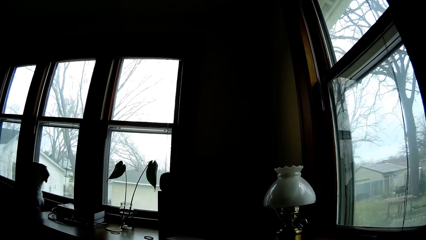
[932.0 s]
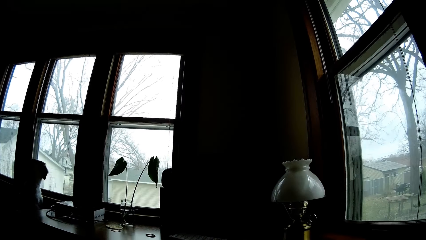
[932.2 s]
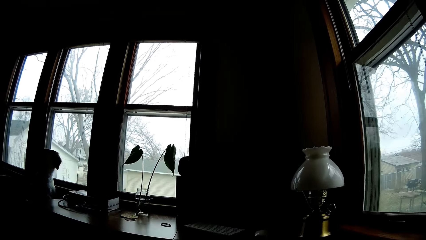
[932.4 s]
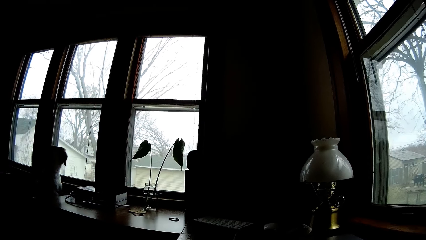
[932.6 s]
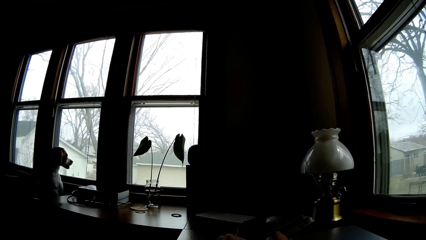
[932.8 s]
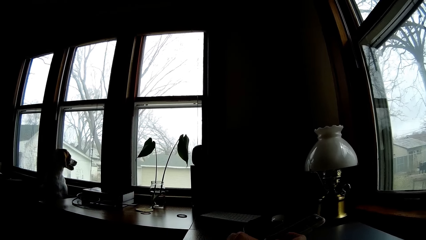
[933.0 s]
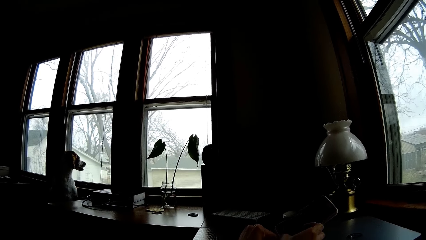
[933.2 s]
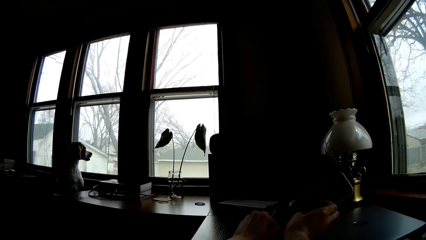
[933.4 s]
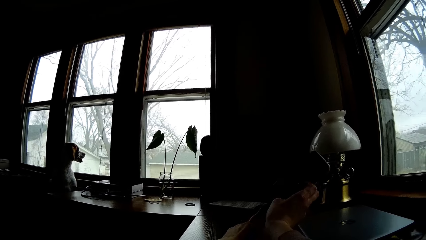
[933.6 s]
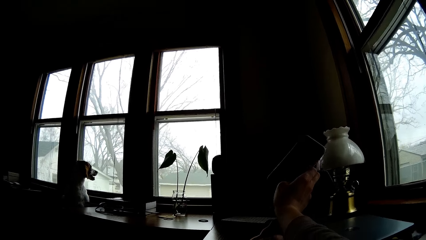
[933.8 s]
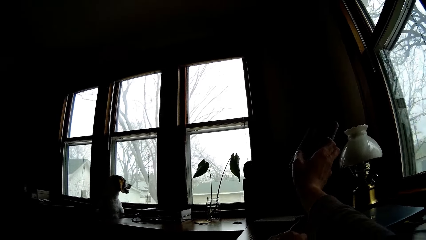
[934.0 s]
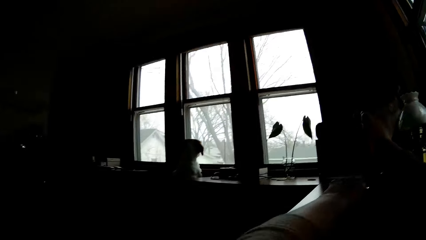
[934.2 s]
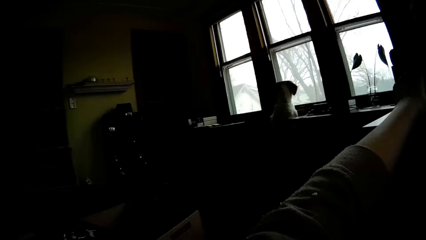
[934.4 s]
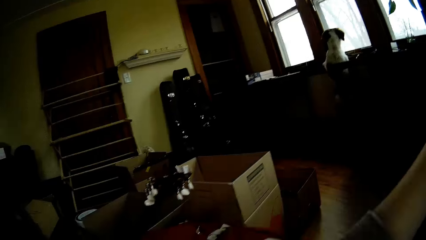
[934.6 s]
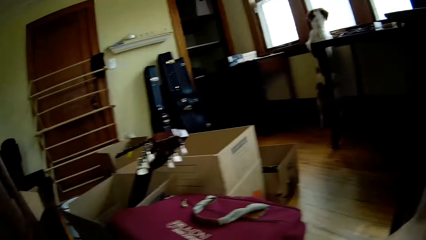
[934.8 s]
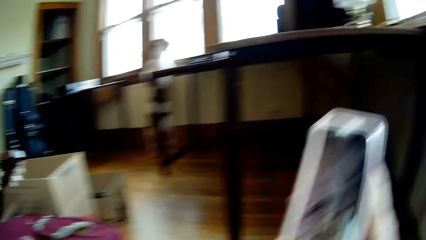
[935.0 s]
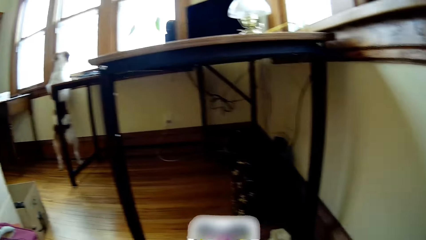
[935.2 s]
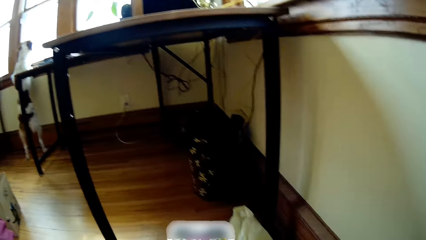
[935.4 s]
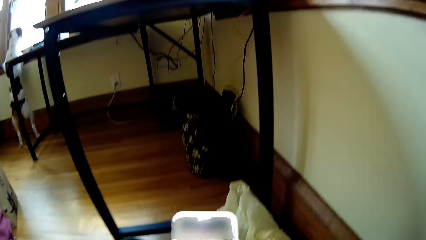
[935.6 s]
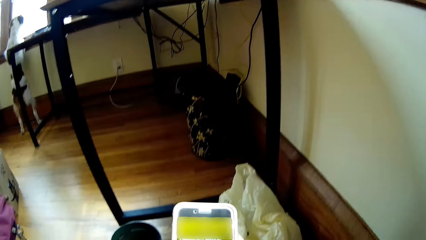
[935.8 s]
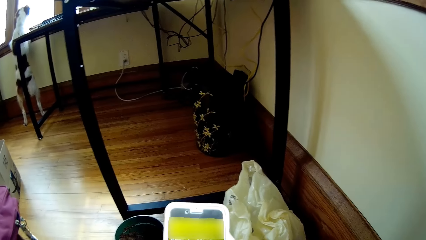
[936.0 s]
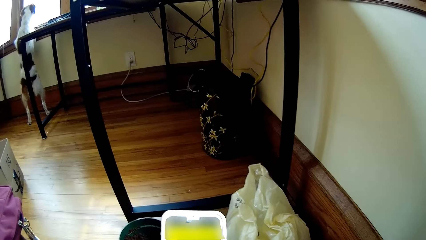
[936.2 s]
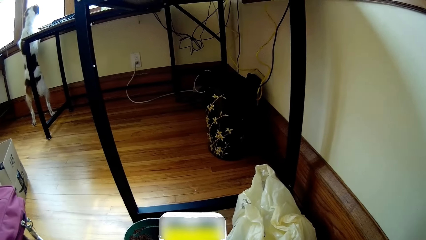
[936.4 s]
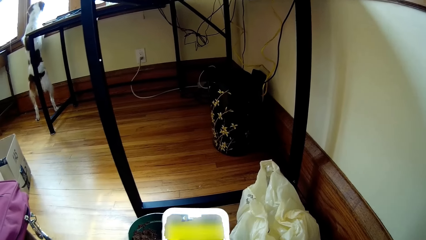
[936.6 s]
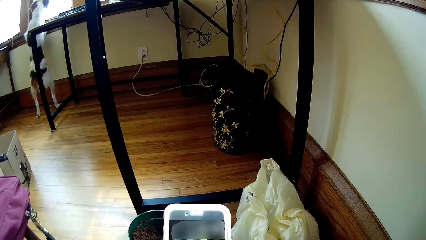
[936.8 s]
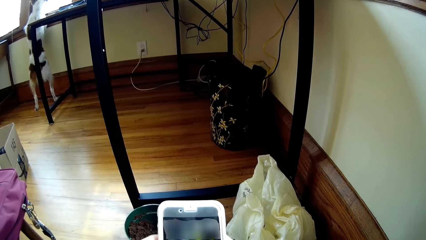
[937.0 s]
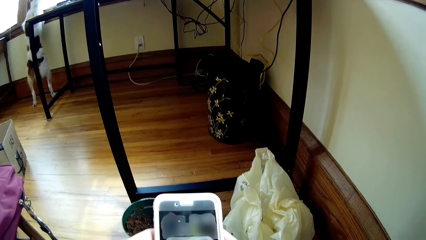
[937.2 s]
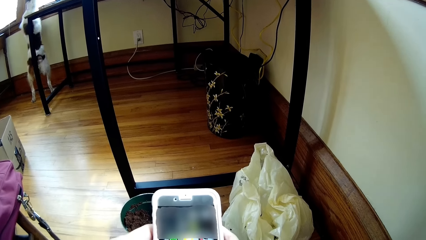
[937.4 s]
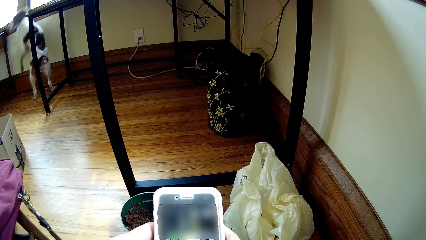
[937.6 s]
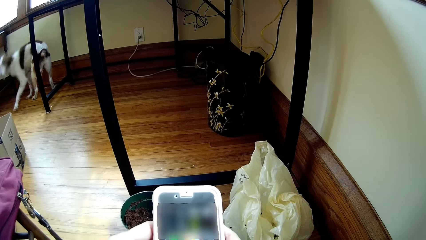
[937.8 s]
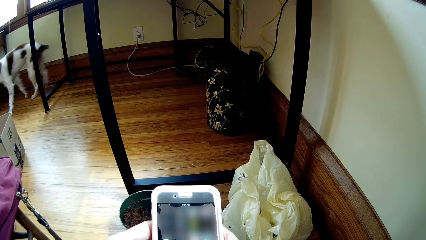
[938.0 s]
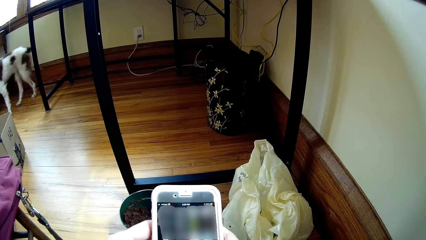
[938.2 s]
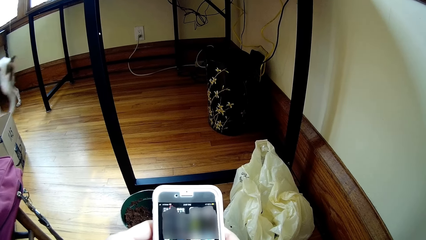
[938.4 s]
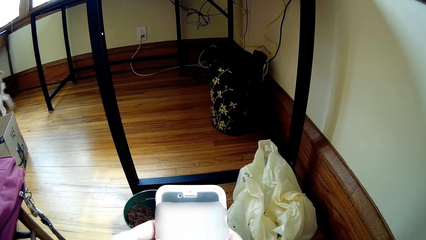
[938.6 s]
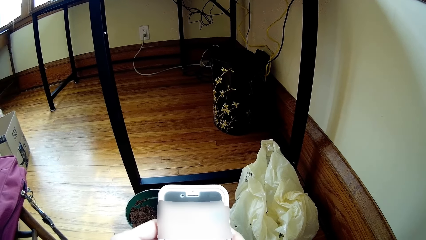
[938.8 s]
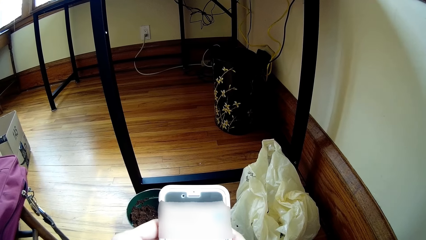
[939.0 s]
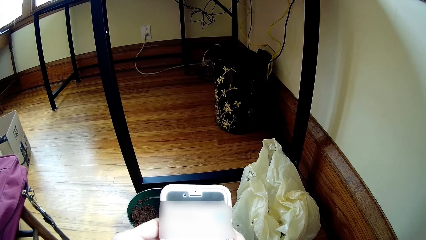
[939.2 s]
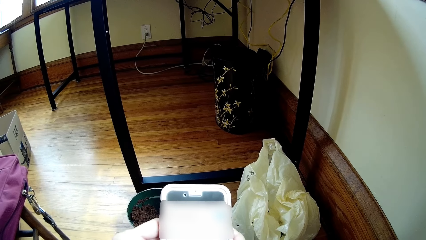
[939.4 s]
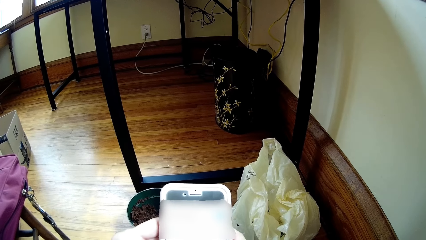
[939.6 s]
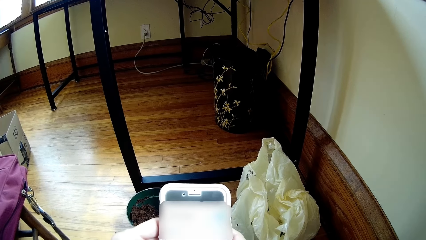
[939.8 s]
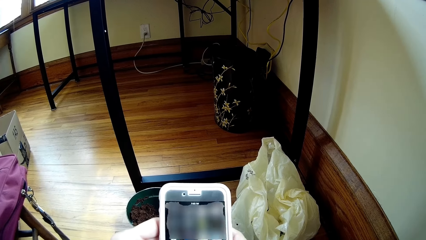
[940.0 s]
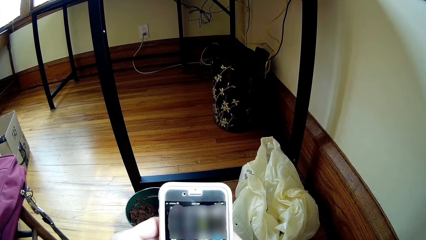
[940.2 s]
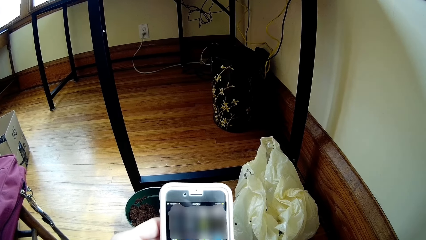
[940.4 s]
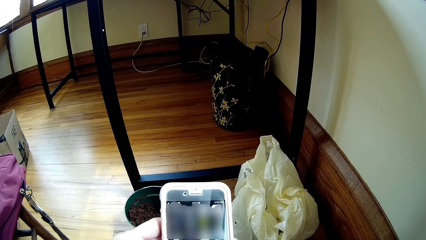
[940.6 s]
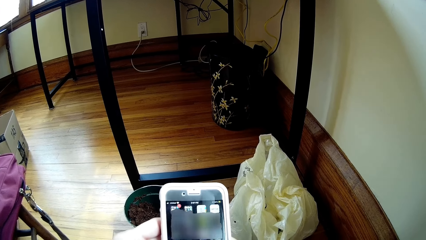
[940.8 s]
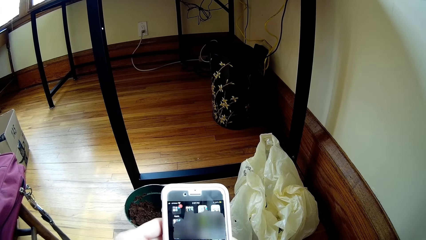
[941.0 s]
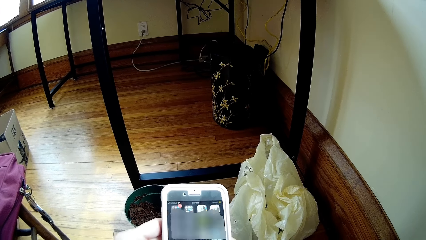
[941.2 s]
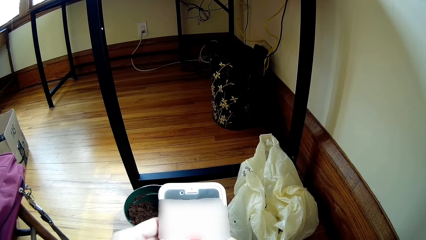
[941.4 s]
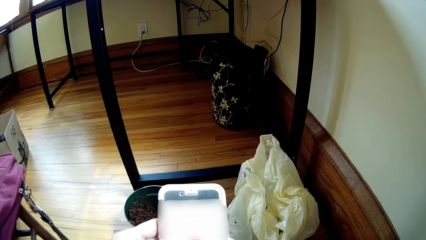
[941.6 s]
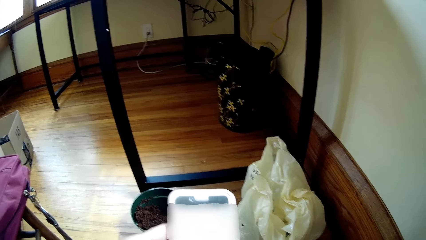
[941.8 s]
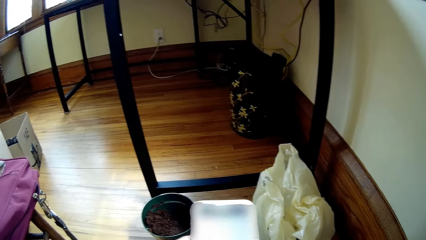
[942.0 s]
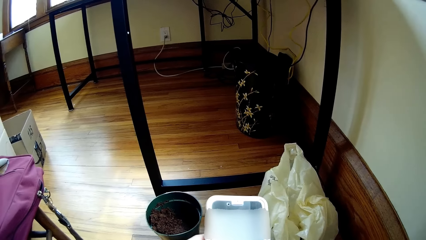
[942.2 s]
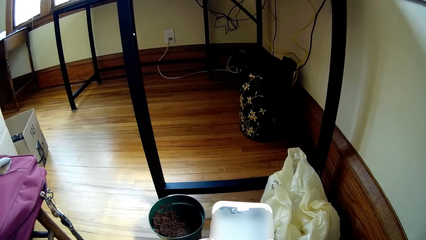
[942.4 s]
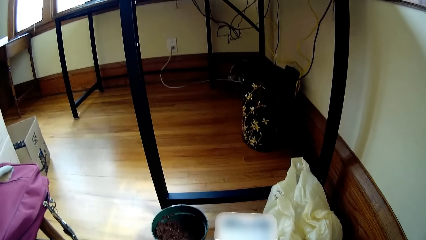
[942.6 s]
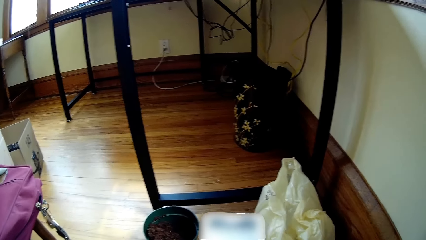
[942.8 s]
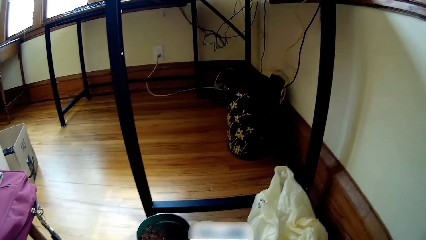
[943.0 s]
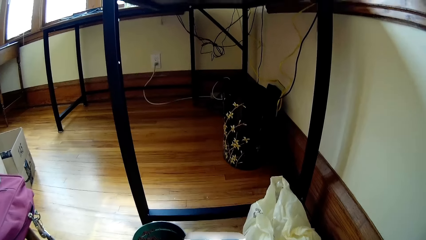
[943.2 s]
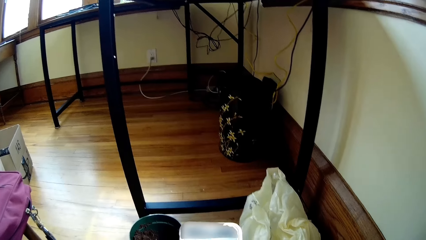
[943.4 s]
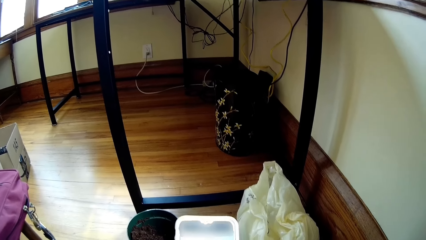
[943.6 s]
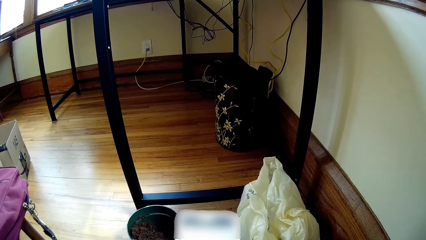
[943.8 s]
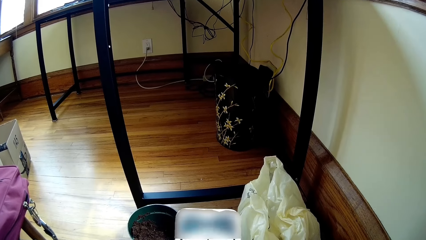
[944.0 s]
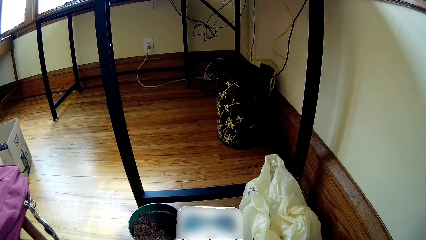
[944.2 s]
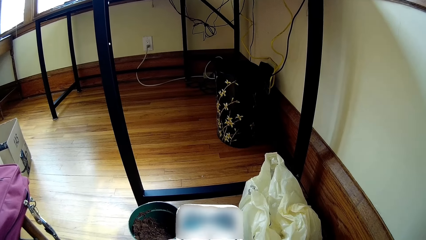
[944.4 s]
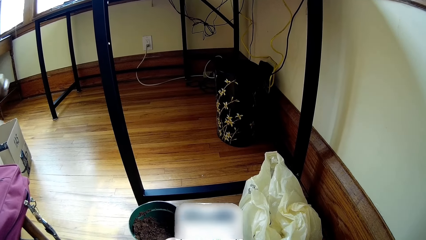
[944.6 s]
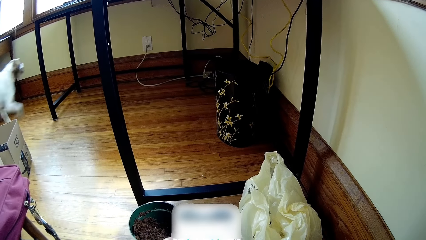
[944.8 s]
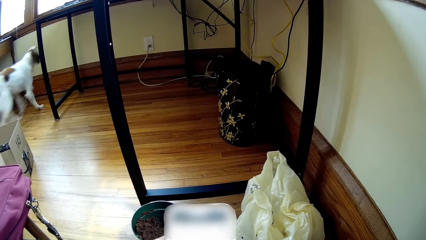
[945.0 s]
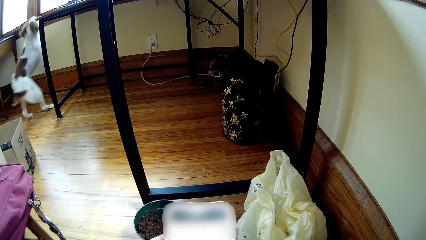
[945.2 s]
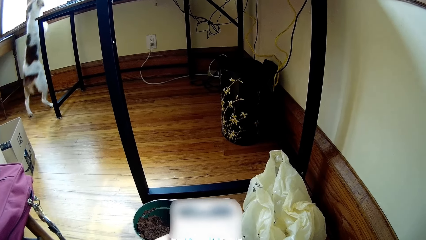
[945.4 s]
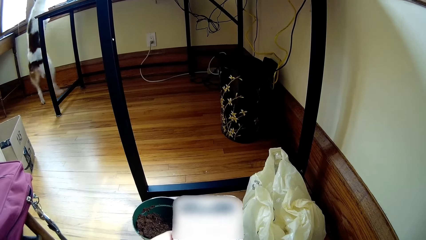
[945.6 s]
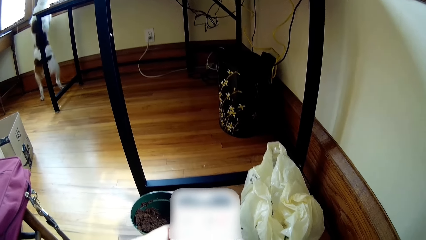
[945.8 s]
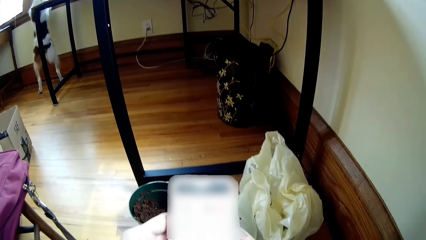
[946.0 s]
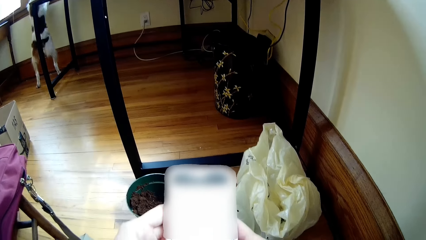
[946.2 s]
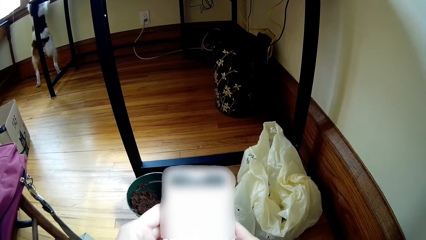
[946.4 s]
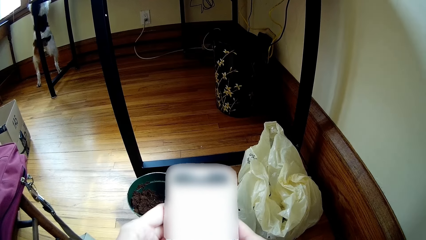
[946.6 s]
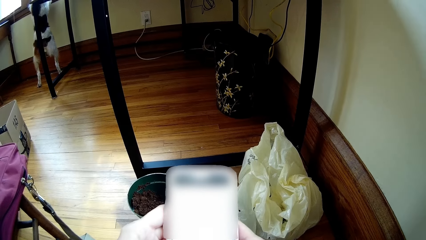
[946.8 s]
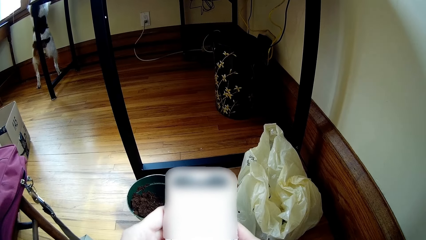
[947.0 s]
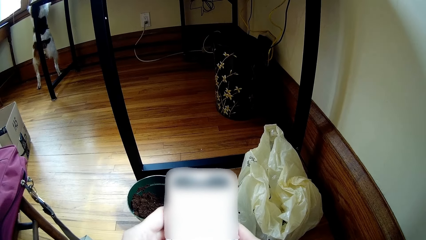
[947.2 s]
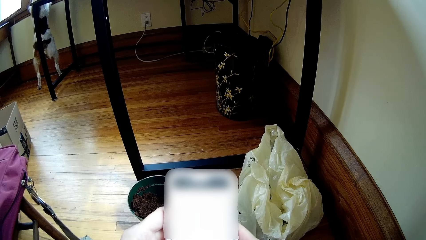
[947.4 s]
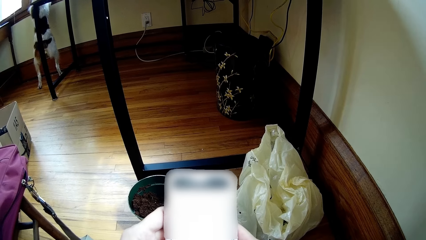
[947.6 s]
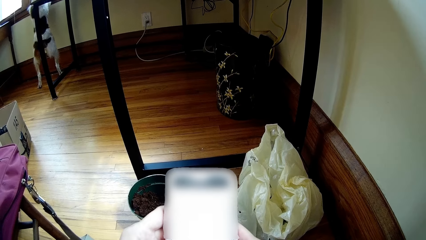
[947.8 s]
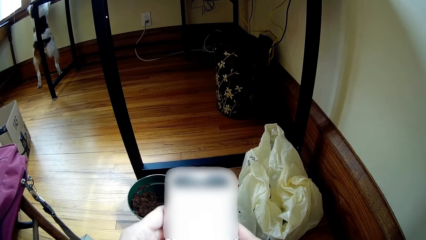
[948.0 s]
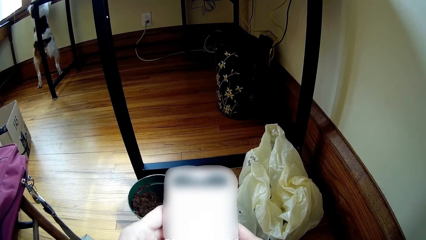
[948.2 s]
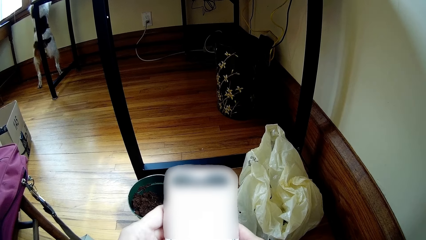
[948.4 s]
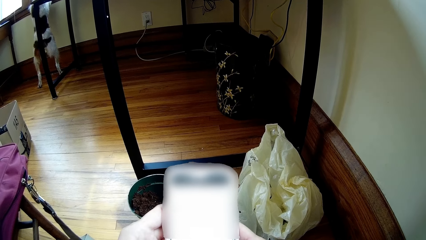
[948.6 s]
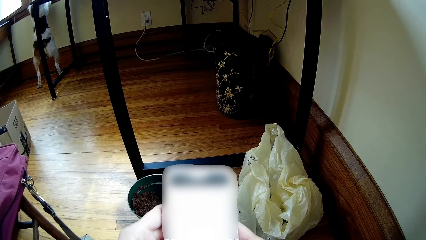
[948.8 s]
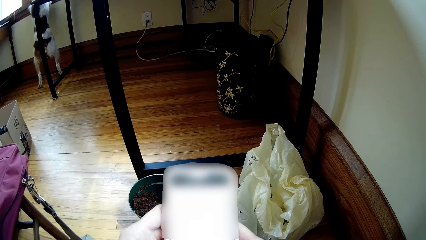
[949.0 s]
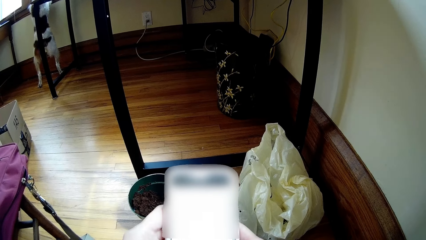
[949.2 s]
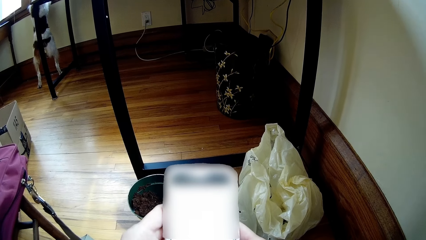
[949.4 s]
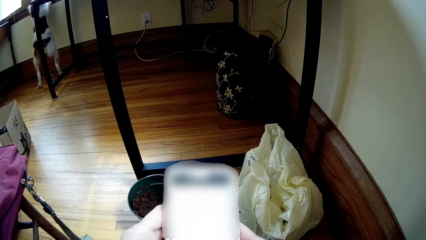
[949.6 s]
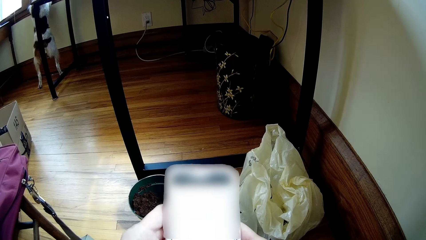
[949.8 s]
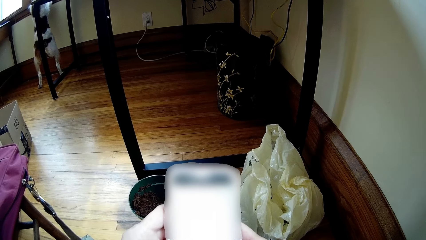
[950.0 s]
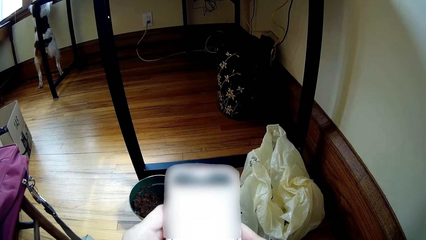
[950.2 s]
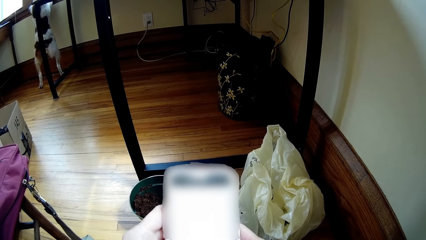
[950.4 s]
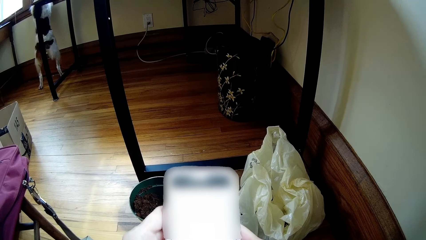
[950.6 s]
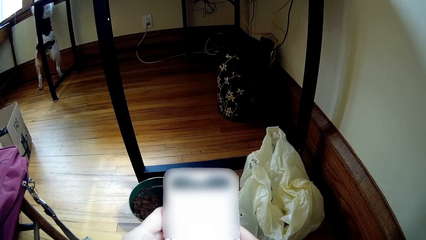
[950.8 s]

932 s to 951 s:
The camera wearer picks up a phone on a table with her right hand. She unplugs a charger connected to the phone with her left hand. She operates the phone with both hands.
